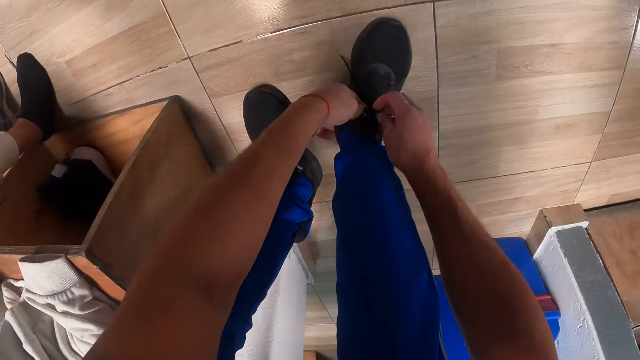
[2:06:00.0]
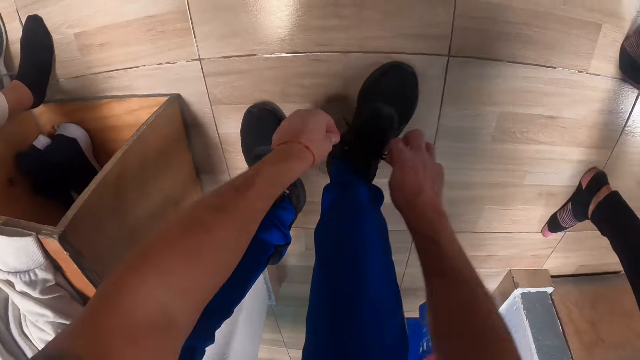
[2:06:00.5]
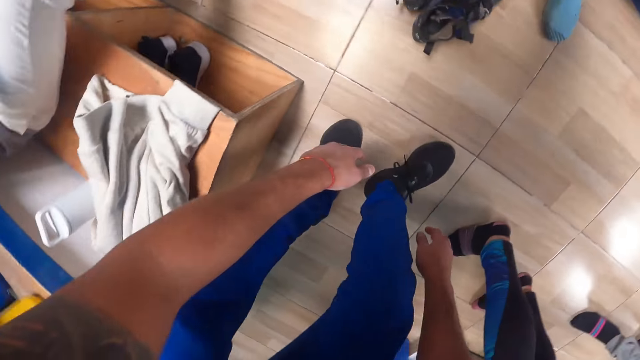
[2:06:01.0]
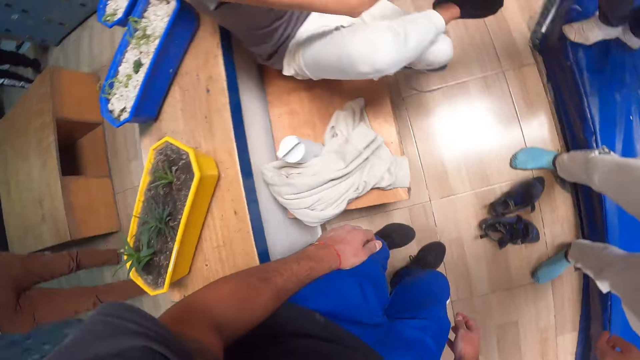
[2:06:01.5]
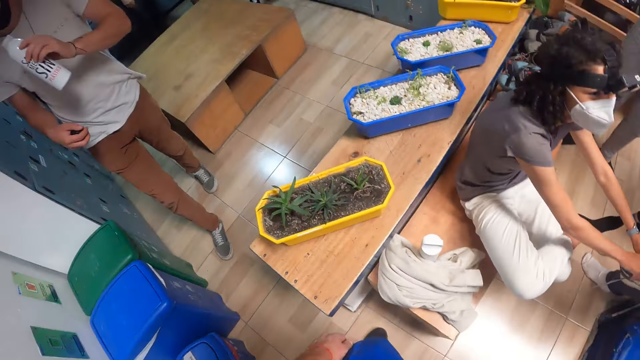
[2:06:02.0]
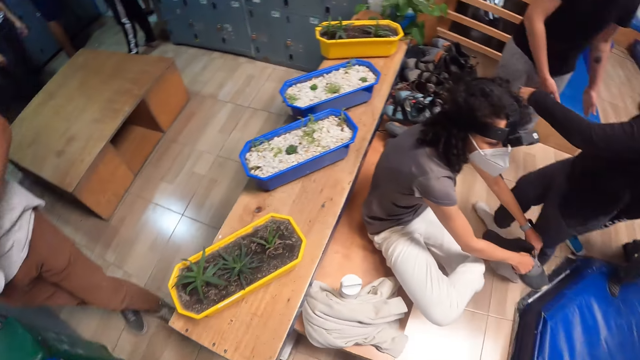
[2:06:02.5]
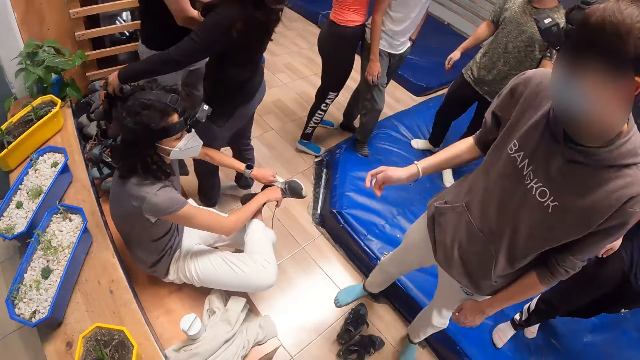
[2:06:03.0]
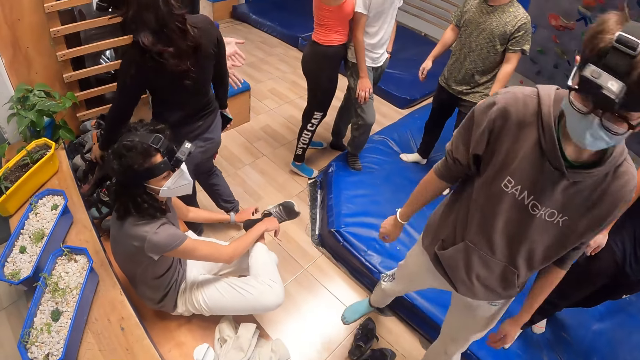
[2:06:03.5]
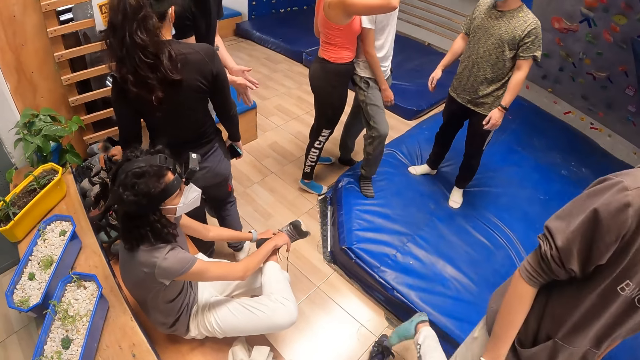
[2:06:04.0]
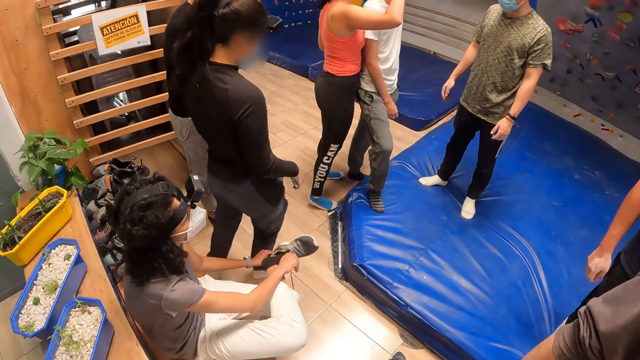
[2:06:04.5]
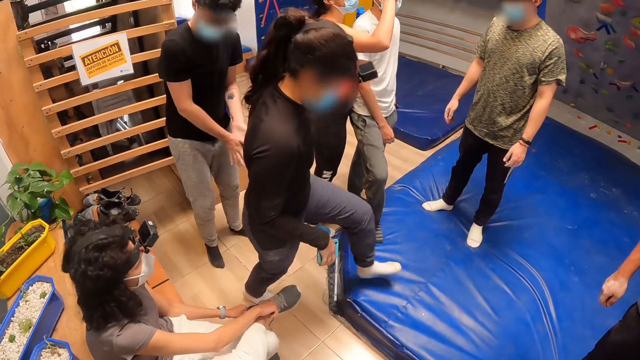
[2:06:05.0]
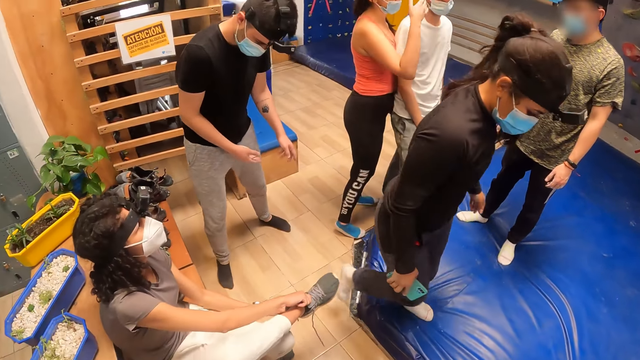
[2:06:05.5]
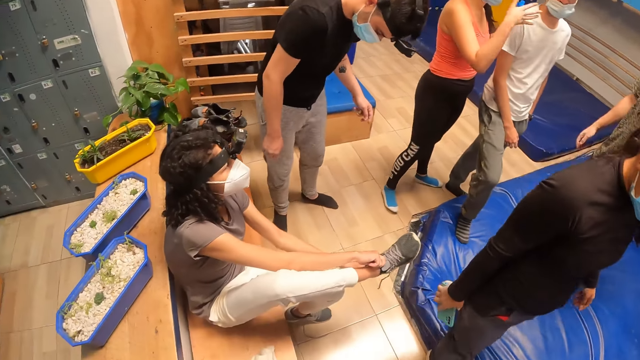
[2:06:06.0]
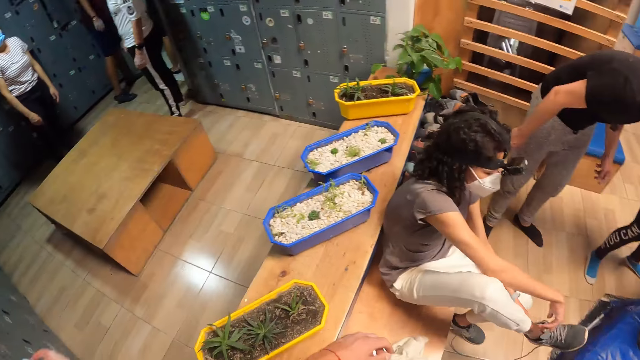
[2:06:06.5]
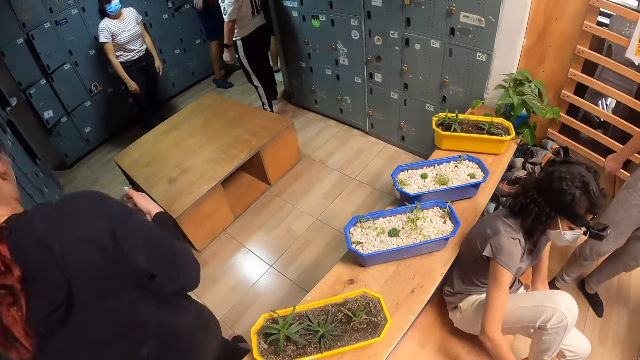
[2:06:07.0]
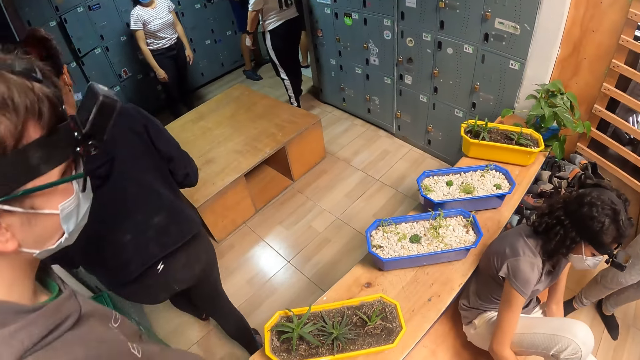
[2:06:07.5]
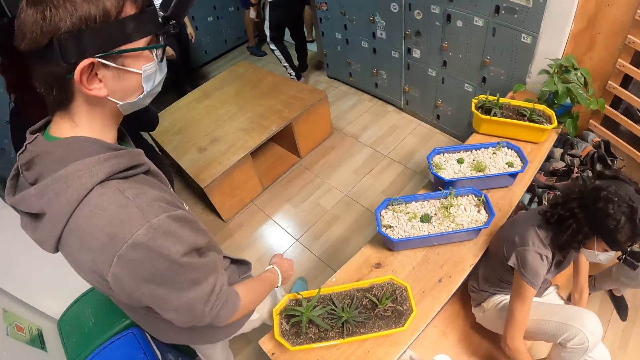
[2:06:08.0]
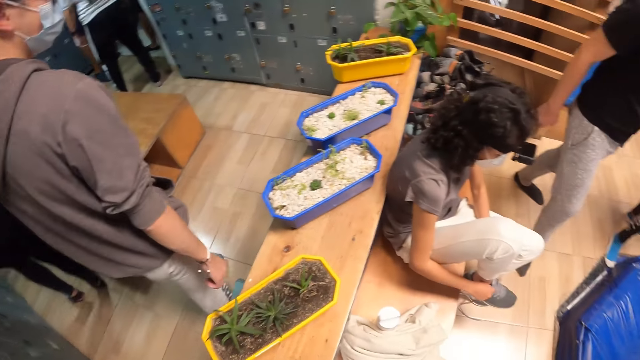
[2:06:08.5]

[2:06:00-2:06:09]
The camera wearer looks around the room. The woman wears the right shoe on her right leg with both hands. Another woman adjusts a camera on the head of a man.

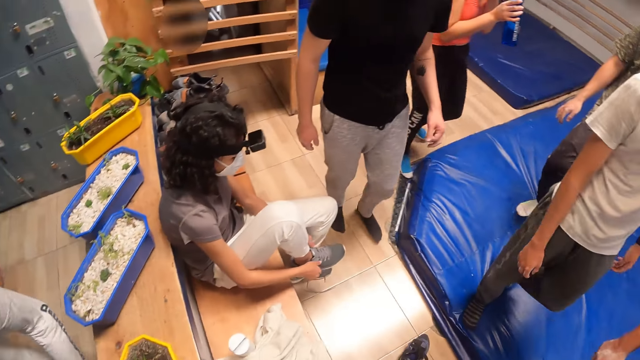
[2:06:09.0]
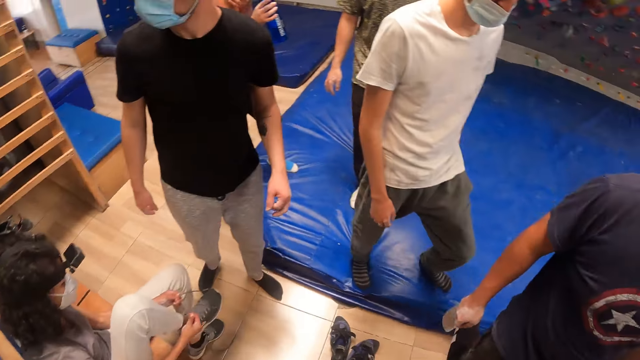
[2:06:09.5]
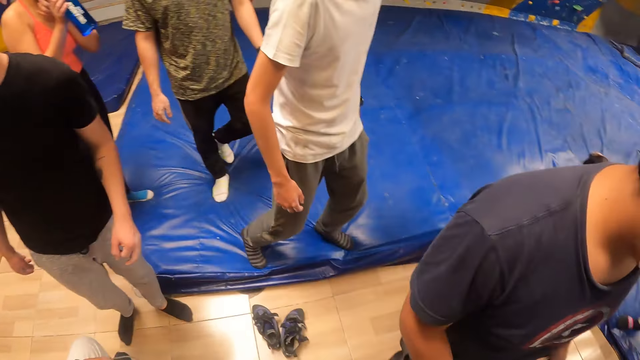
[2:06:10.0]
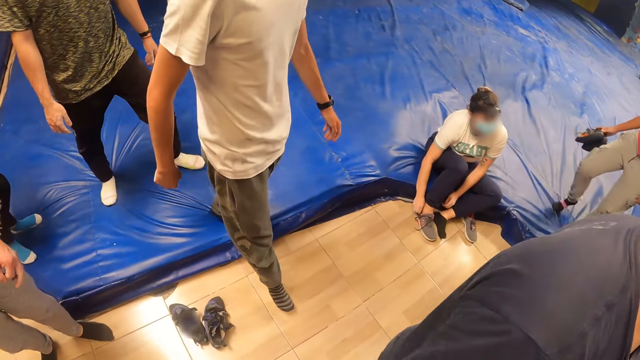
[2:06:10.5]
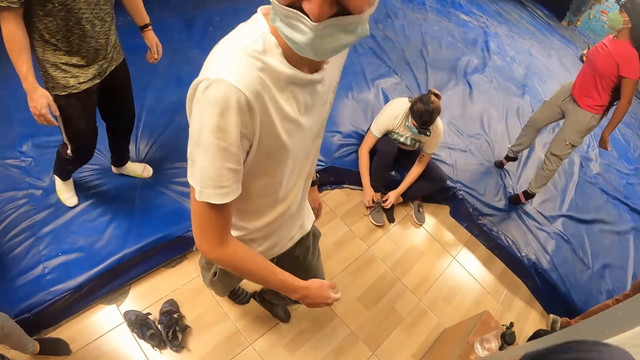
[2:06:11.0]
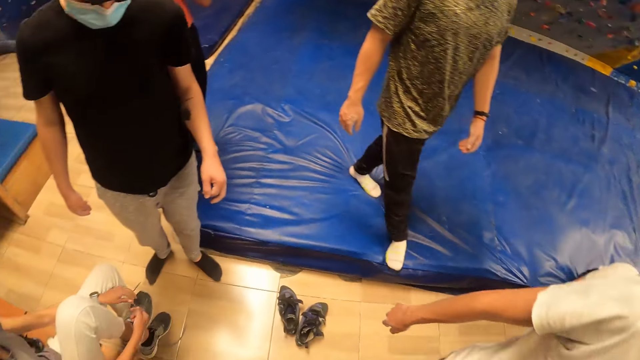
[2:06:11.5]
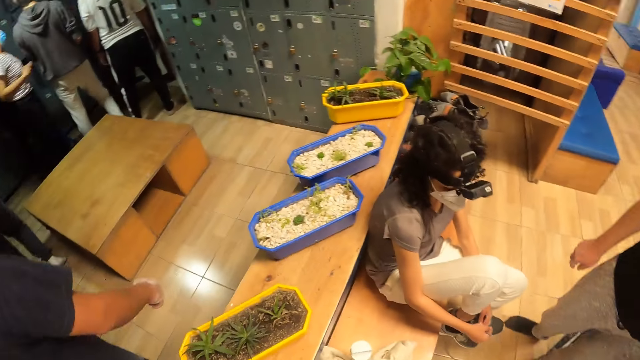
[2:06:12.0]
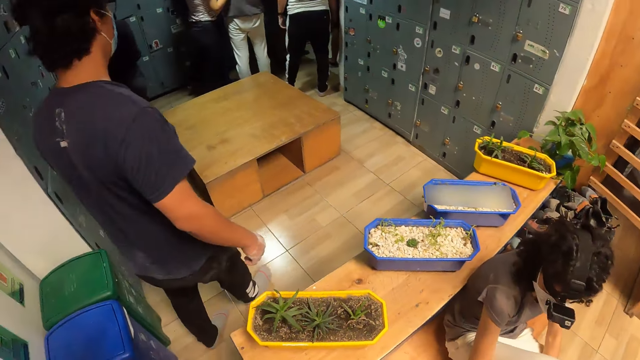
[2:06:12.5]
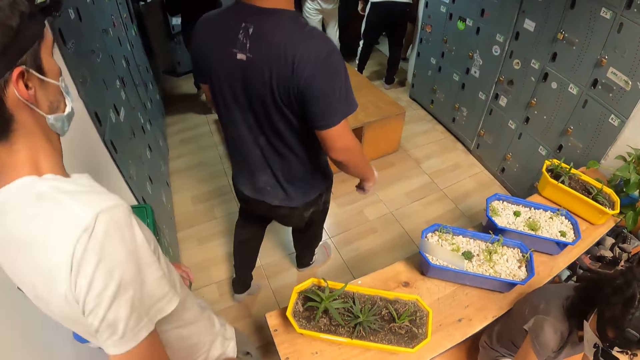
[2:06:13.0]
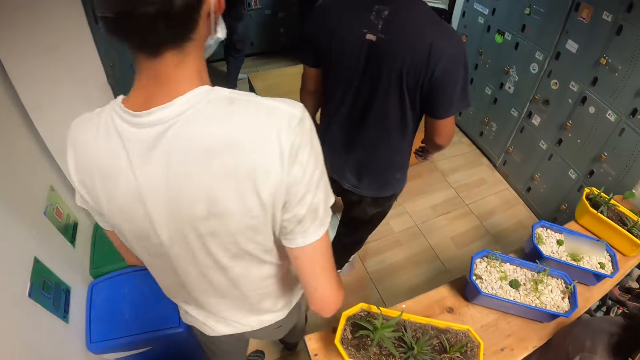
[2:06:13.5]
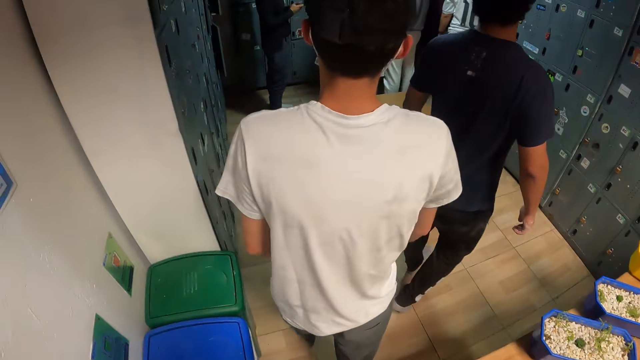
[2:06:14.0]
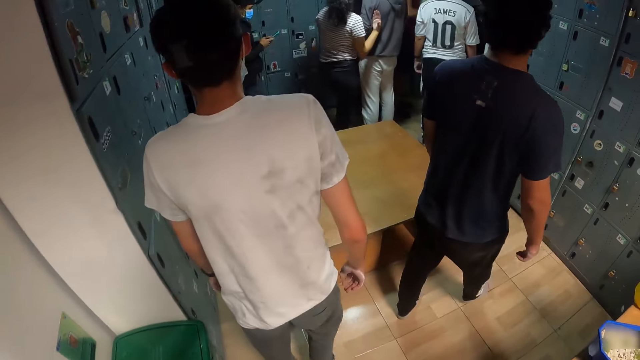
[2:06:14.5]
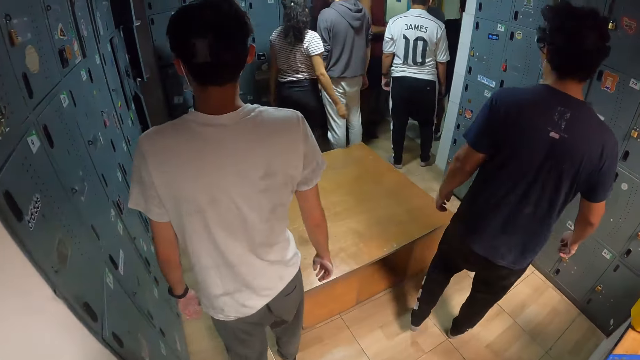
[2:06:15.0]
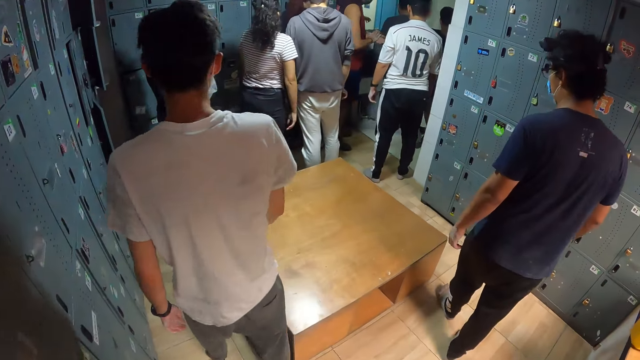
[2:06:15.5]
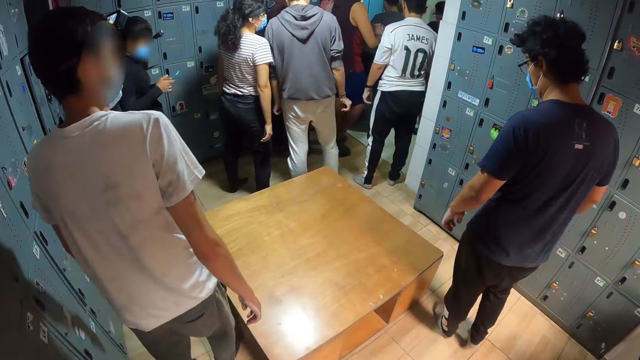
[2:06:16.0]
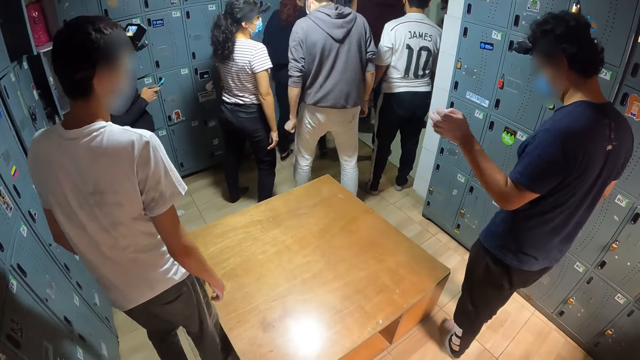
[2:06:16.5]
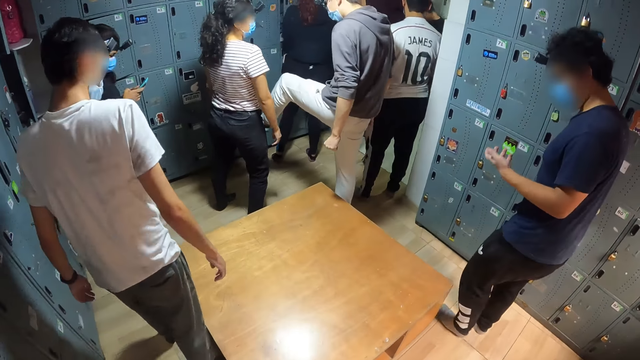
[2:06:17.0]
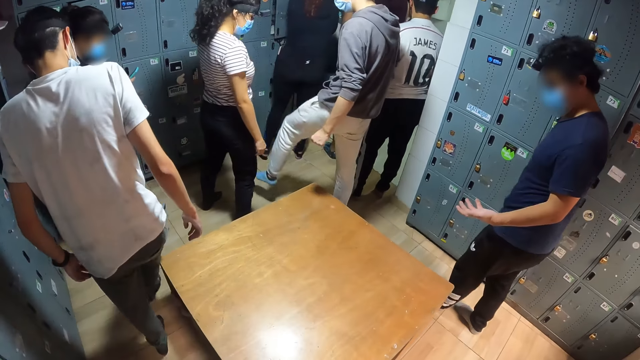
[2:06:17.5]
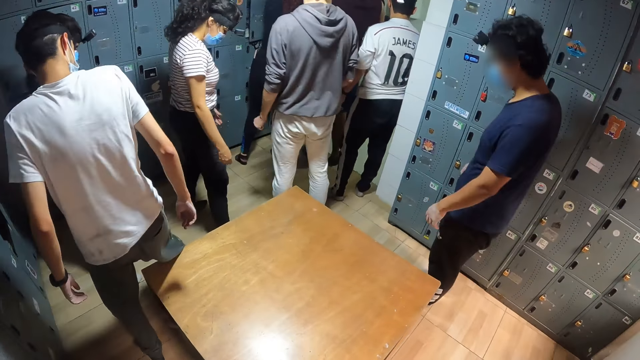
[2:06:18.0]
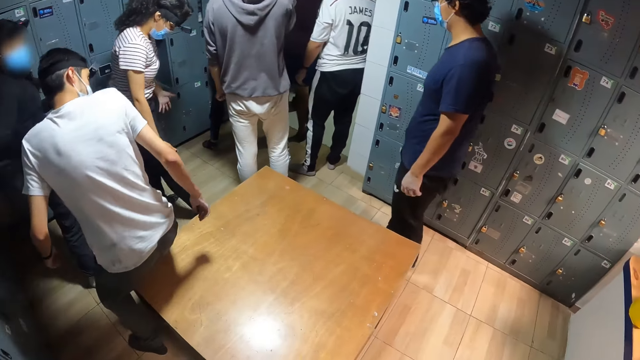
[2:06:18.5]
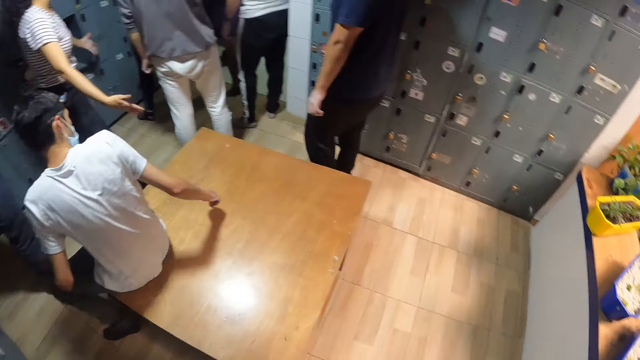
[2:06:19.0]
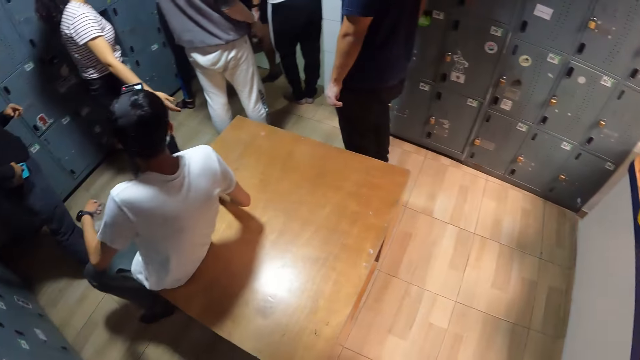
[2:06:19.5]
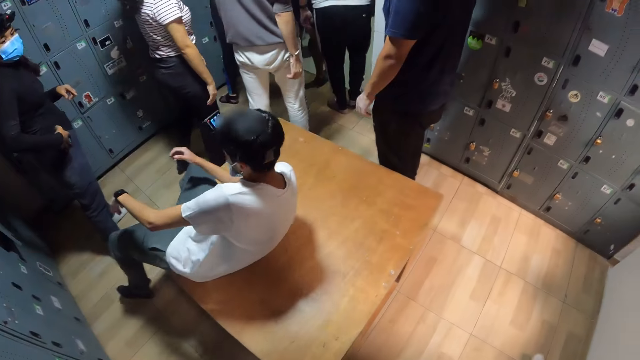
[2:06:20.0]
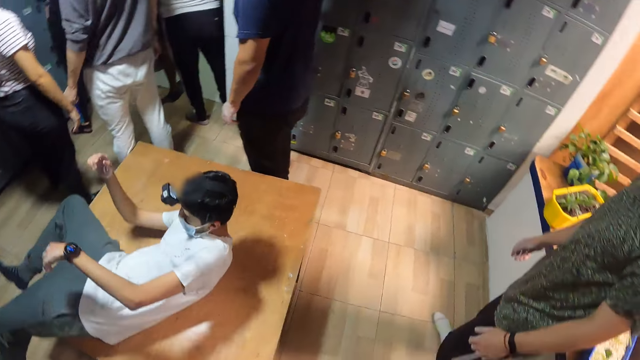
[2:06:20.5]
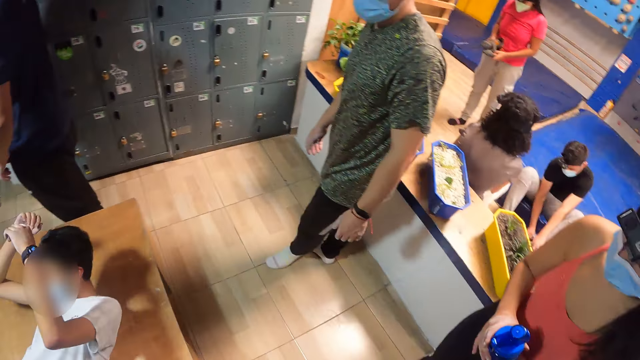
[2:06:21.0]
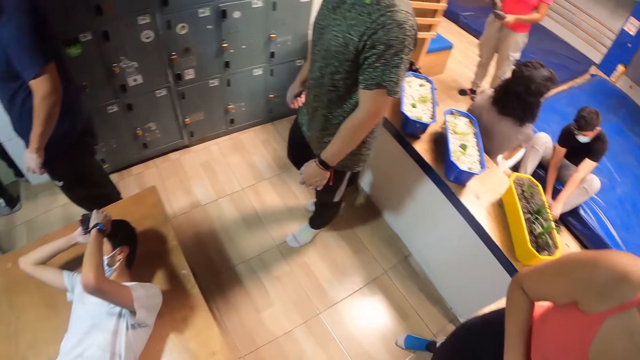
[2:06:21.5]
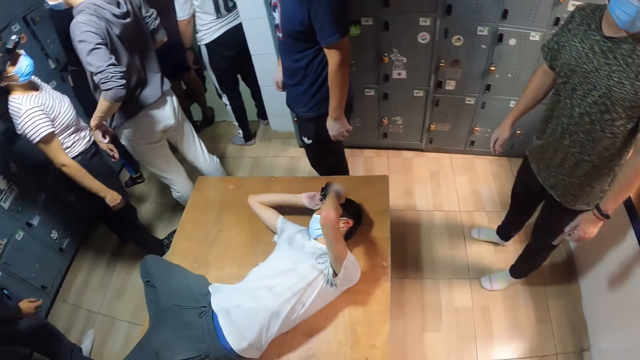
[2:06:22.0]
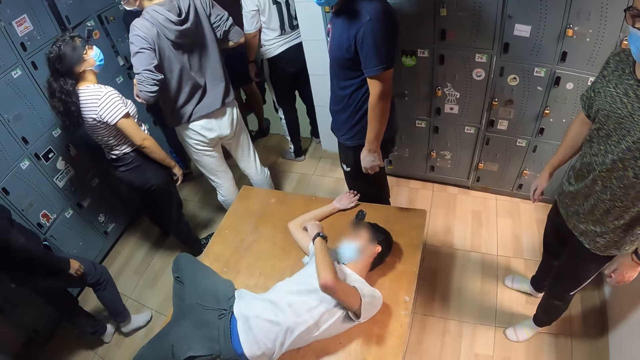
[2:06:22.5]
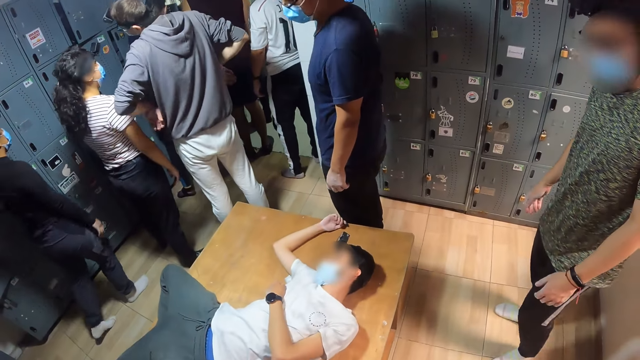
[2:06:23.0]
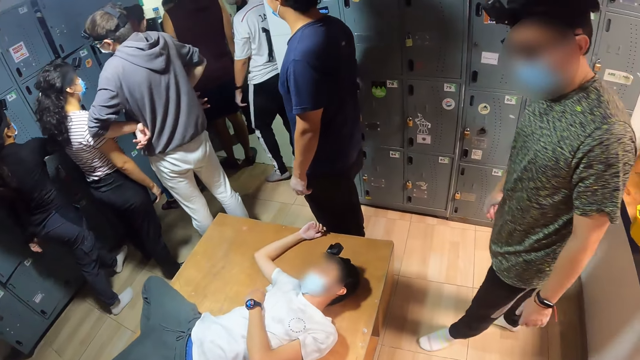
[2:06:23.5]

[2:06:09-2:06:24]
A woman laces a shoe on her right leg with both hands. The camera wearer walks in the room. A man interacts with another man. The other man rests his back on a wooden table. Another woman walks past the camera wearer.
